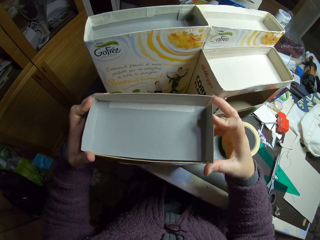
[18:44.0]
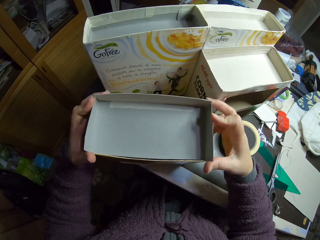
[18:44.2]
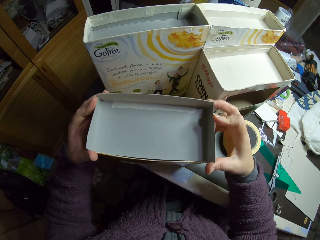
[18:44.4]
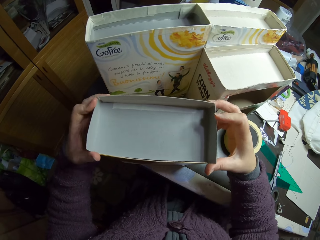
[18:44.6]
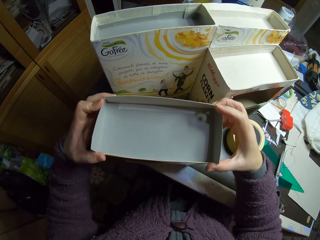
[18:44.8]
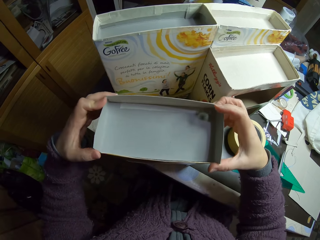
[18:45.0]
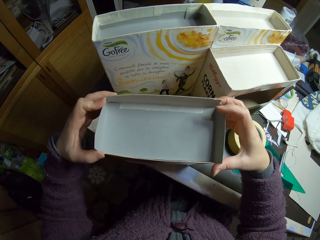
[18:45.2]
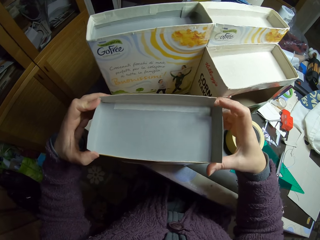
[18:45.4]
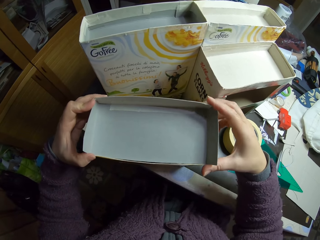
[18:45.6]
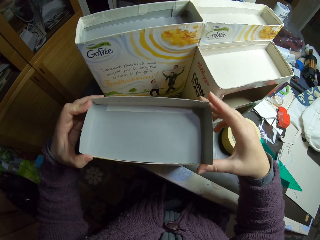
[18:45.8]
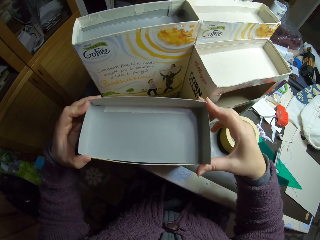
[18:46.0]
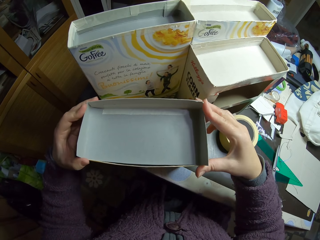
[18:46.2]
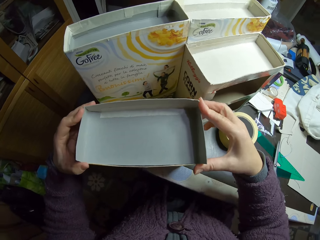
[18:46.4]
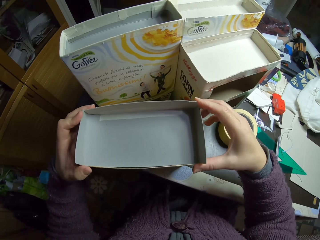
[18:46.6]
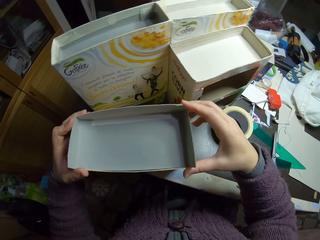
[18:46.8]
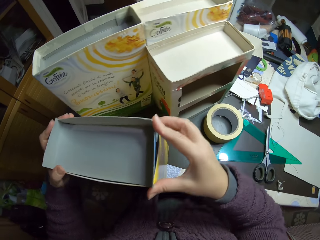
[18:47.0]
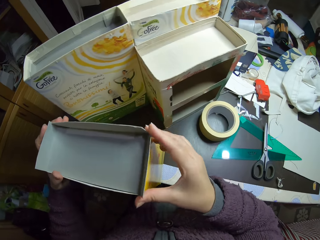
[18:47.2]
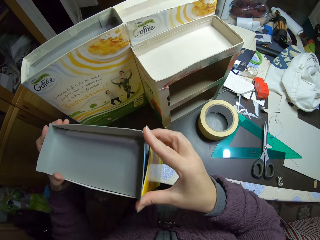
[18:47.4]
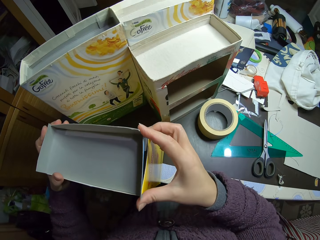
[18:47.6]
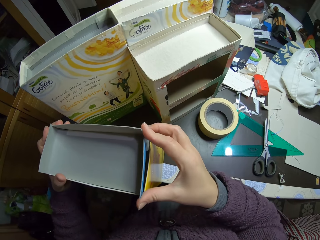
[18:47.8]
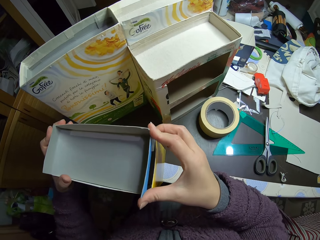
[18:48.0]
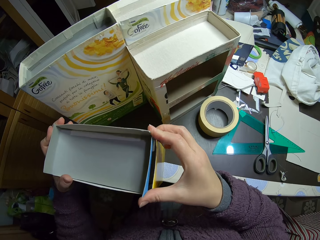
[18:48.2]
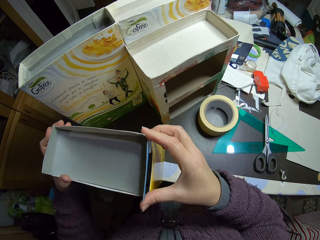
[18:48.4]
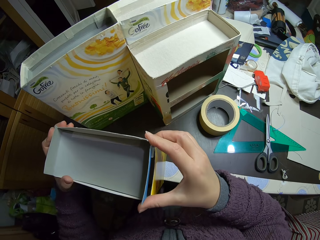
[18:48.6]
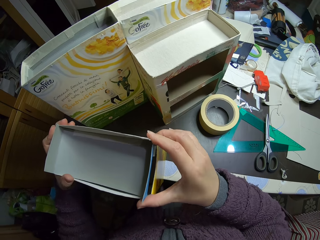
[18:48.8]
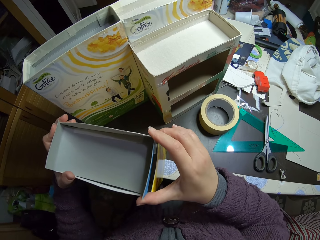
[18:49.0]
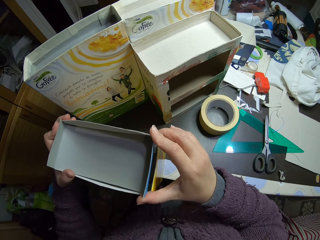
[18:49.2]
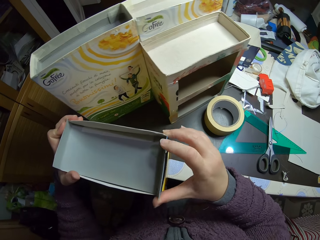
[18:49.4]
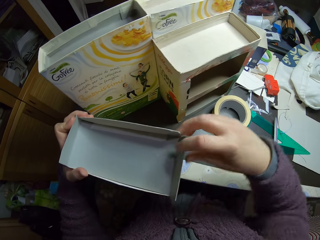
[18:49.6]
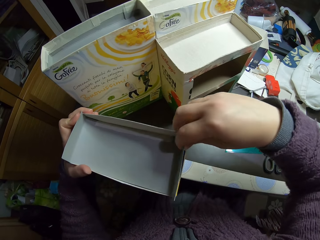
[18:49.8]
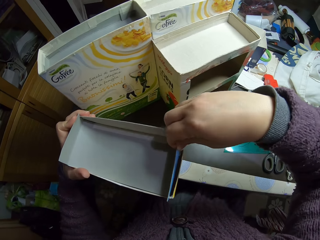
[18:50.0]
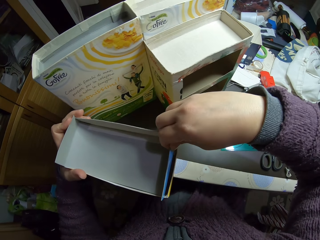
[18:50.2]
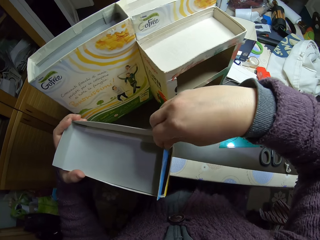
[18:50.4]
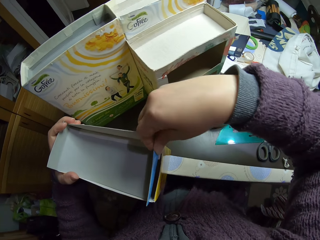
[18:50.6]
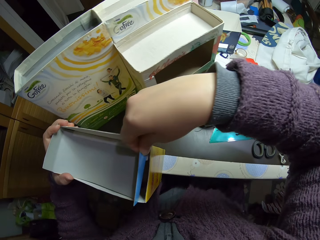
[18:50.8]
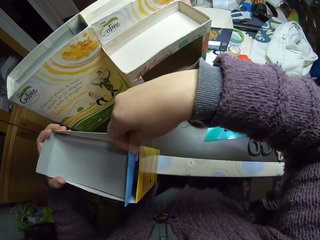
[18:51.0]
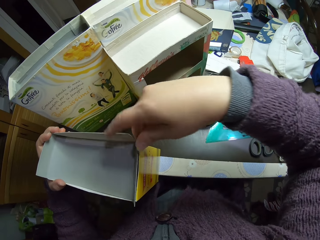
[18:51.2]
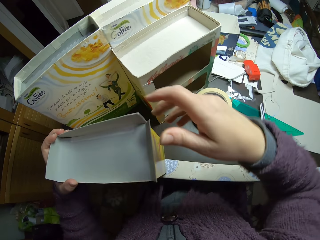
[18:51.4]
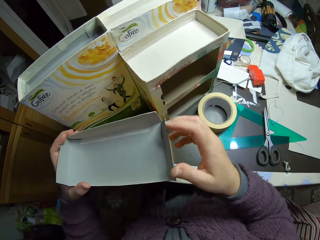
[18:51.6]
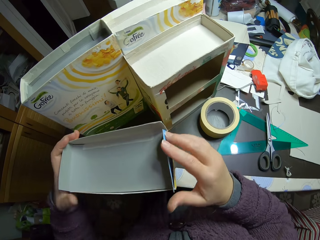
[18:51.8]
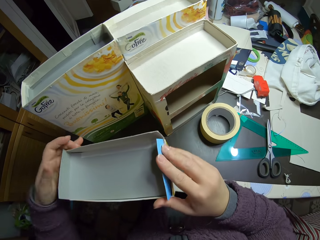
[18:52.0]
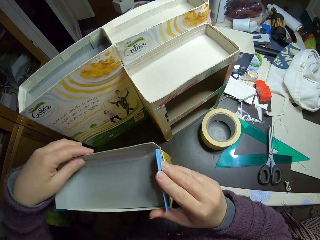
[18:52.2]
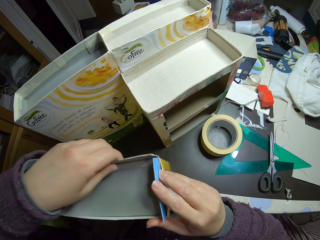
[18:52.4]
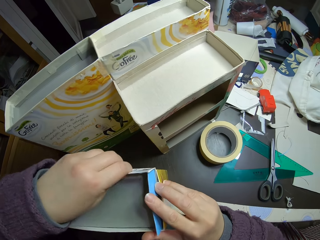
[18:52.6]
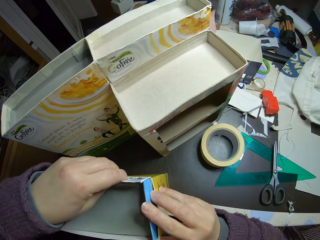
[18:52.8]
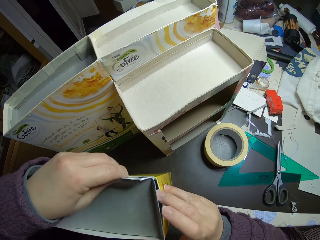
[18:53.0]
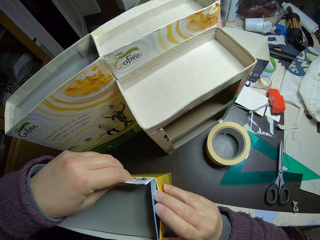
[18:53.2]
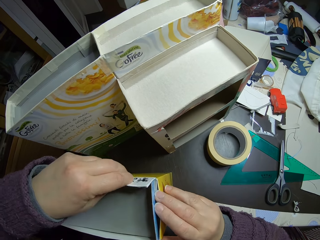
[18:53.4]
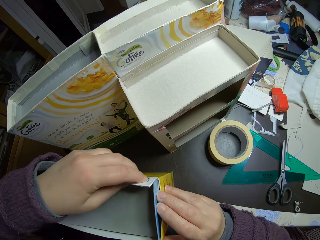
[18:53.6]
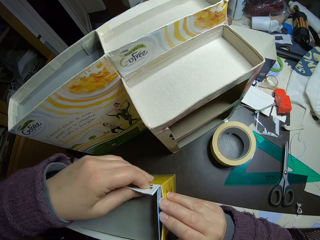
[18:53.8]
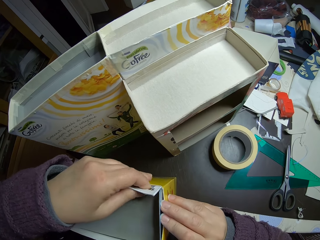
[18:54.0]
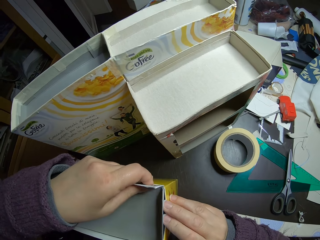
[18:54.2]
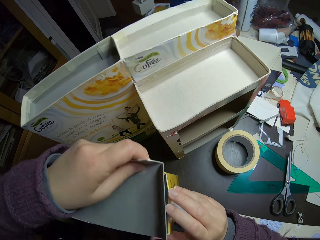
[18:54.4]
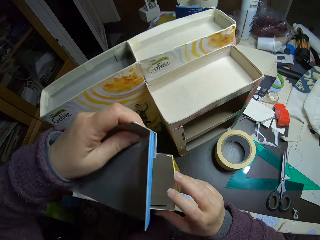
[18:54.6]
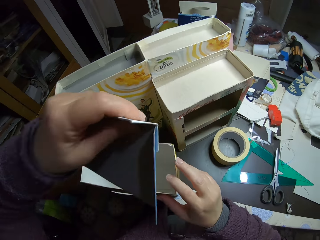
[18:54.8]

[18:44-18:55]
The camera wearer folds the ends of the card box. They fix the card box to be attached with the other box. They fold the ends of the card box.

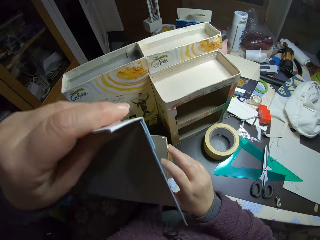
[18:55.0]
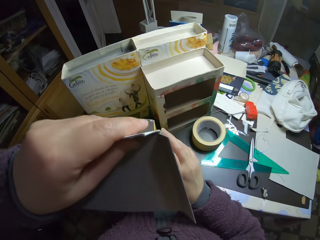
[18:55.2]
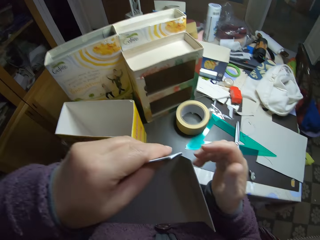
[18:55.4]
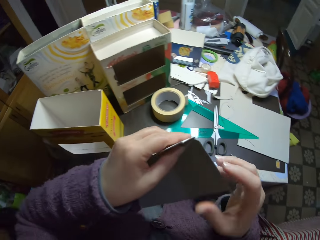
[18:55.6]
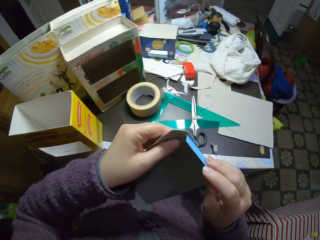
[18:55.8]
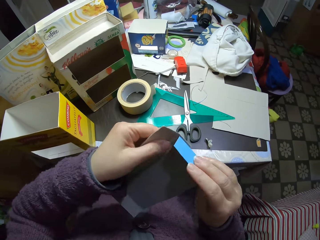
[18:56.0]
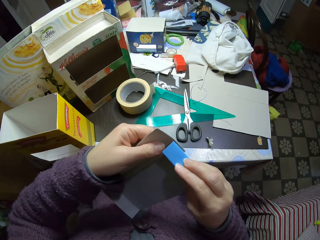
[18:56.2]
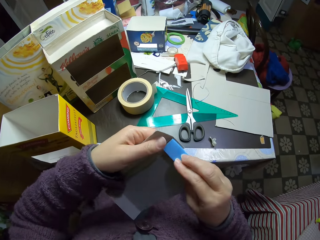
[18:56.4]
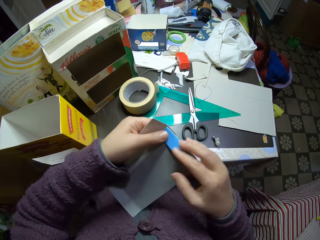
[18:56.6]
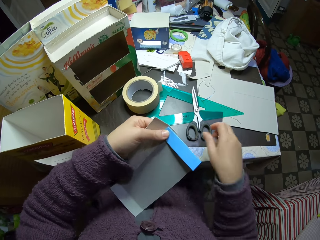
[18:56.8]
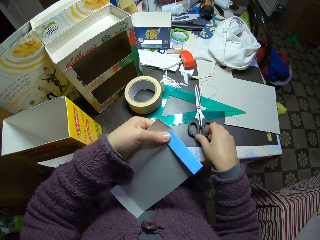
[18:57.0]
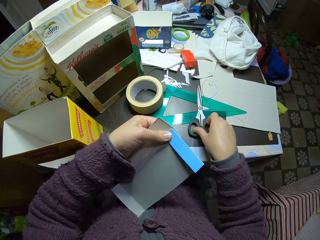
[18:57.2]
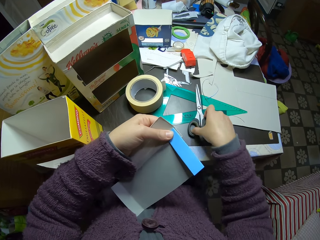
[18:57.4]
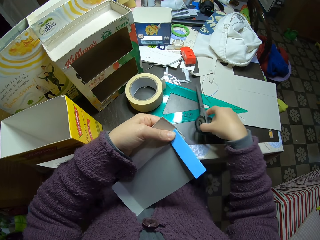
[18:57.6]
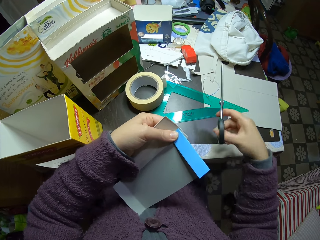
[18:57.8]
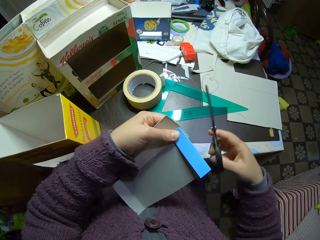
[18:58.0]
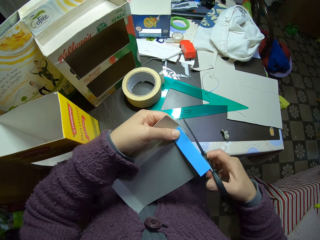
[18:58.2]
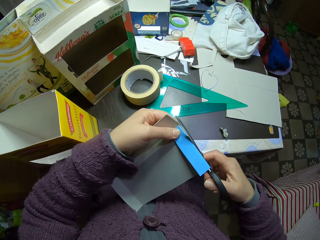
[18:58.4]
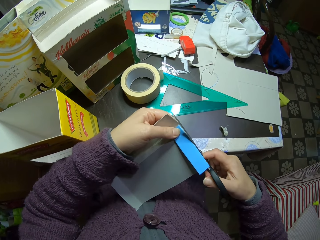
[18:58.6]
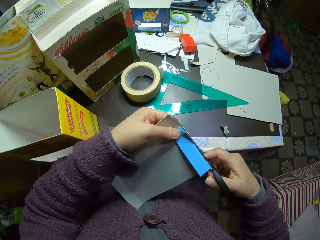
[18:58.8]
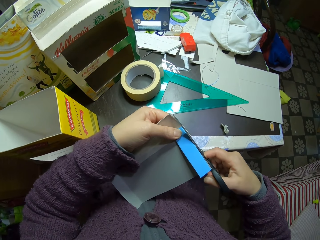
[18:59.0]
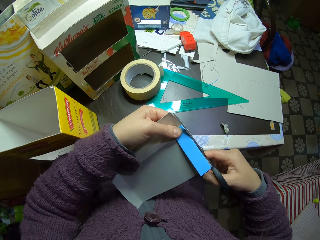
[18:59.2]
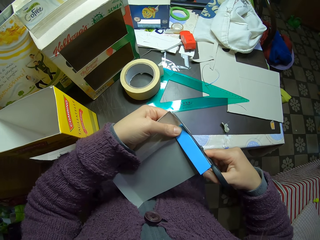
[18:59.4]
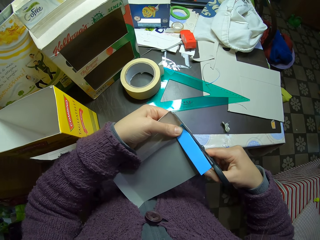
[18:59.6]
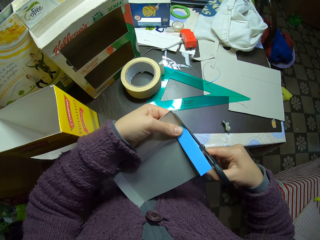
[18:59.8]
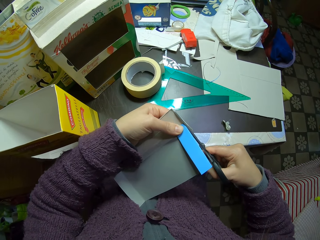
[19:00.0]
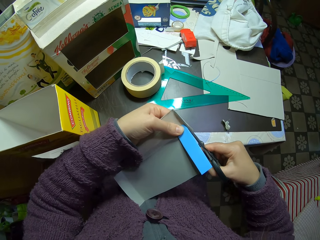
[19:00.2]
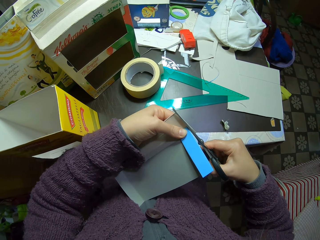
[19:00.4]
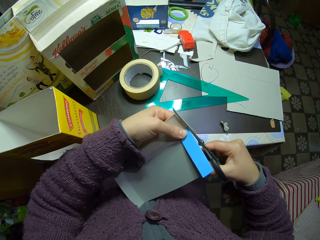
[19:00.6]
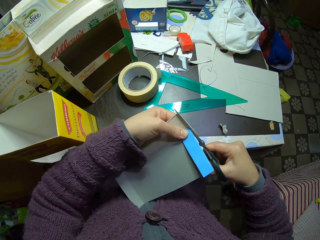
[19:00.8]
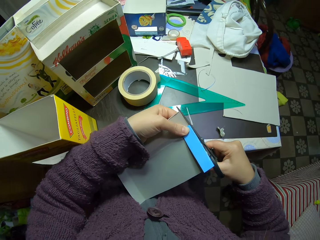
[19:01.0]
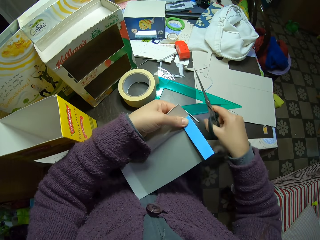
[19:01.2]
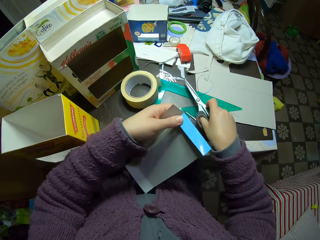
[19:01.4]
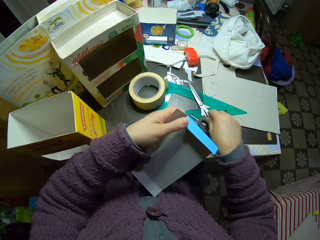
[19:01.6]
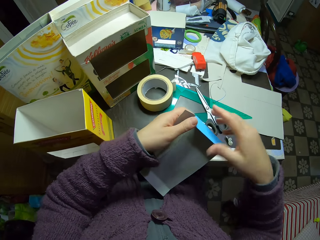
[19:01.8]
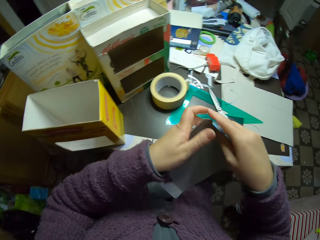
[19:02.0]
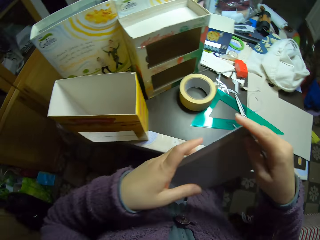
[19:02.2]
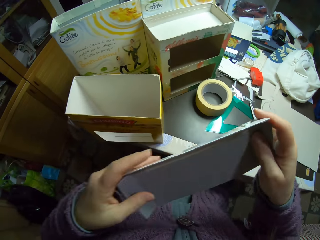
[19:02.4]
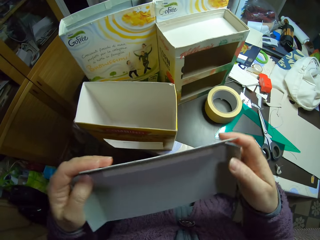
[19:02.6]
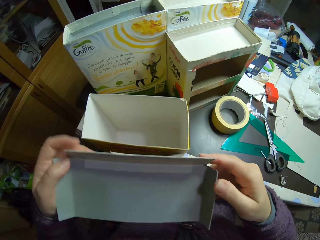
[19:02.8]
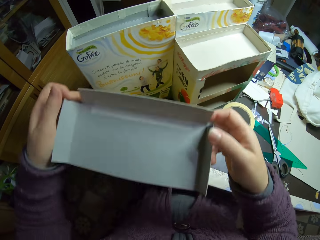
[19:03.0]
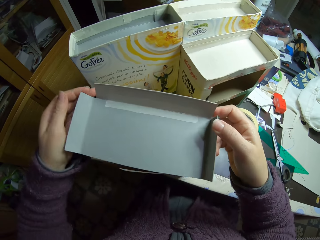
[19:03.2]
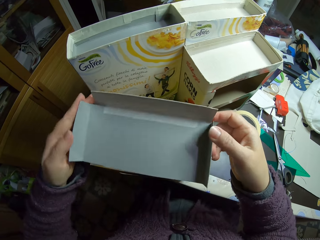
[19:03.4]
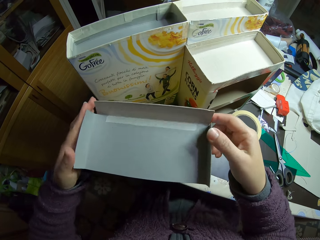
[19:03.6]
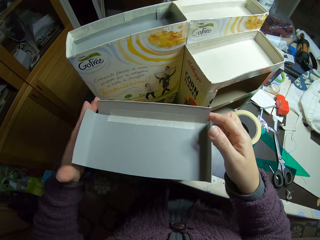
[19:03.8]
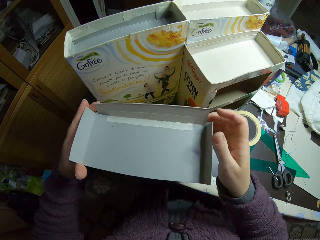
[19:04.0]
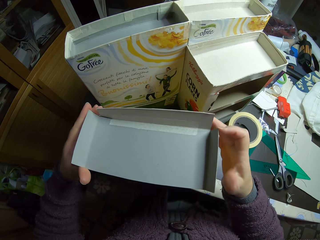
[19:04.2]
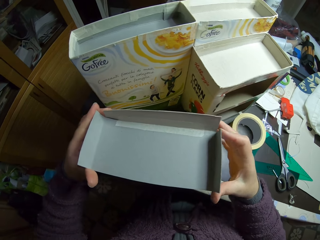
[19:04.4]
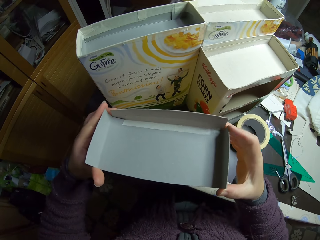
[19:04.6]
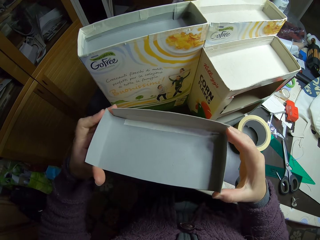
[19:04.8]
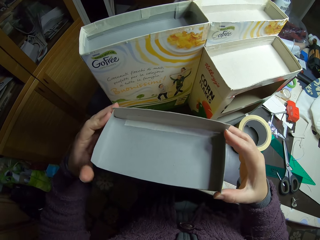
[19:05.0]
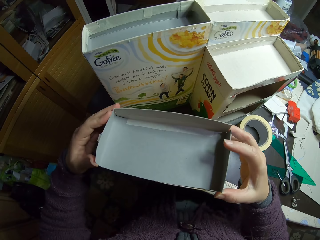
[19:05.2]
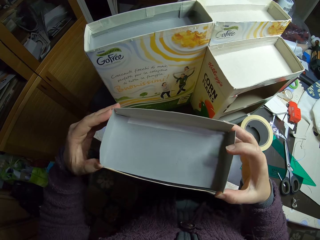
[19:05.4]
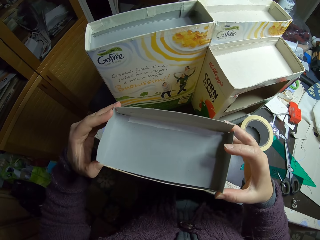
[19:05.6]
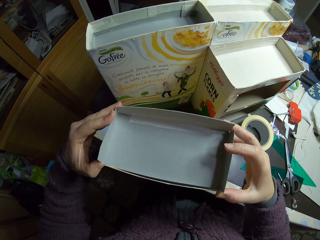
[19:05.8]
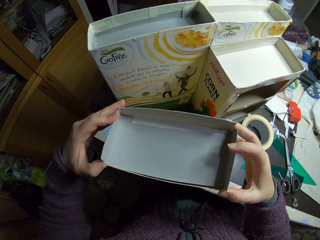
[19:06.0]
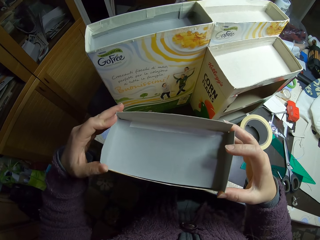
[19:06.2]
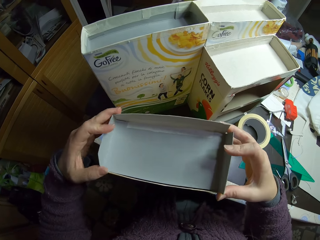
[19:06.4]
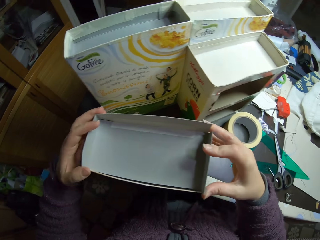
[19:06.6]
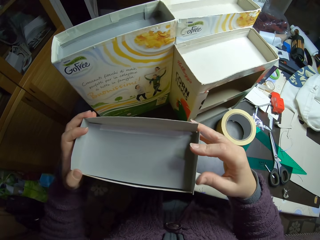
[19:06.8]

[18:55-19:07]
The camera wearer lifts the card box. She folds the ends of the card box. She picks the scissors from the table with her right hand. She cuts out a little piece off the carton piece with the scissors. She puts the scissors on the table. She holds the card box. She places the carton piece on top of the cardboard box. She folds the ends of the card box.
